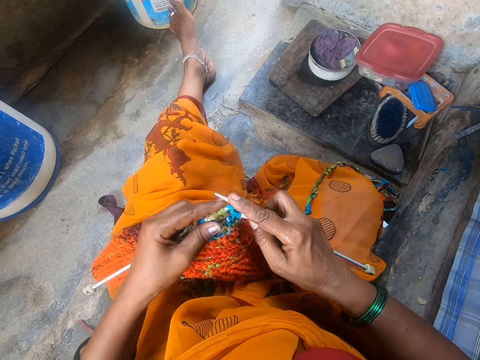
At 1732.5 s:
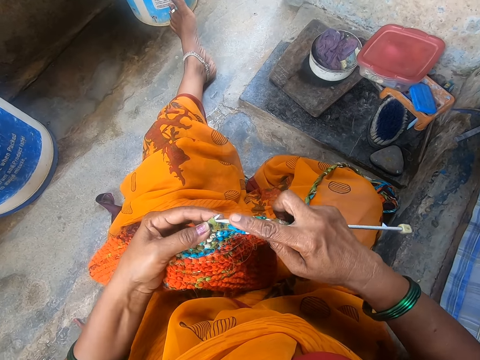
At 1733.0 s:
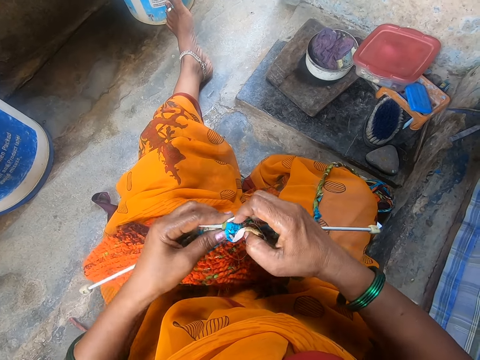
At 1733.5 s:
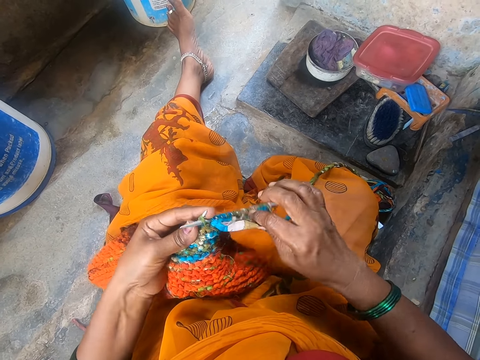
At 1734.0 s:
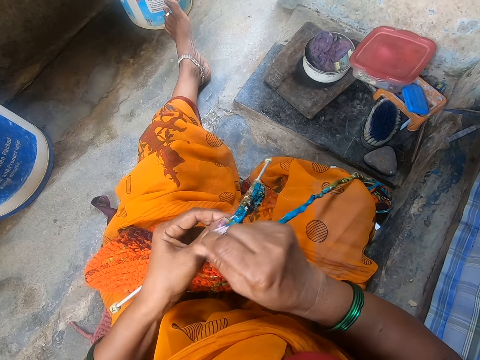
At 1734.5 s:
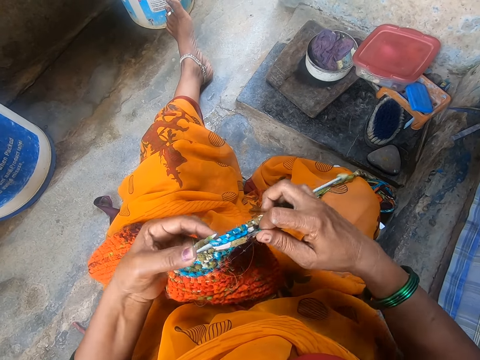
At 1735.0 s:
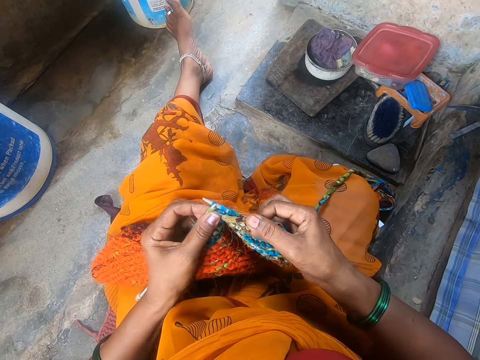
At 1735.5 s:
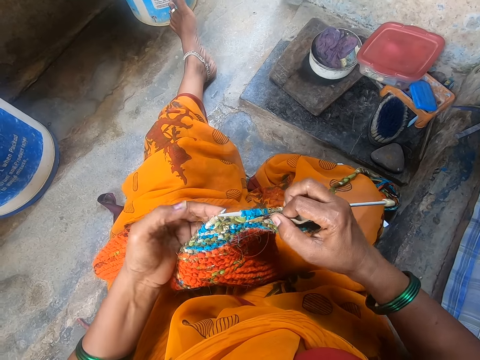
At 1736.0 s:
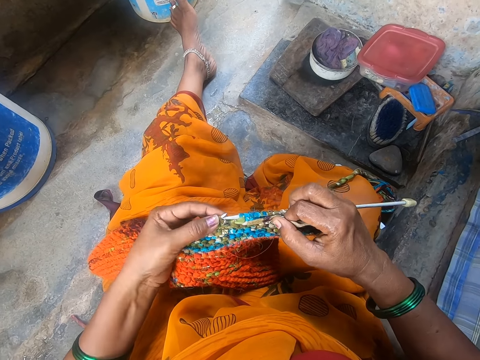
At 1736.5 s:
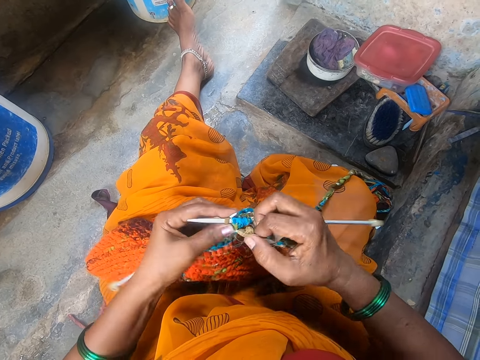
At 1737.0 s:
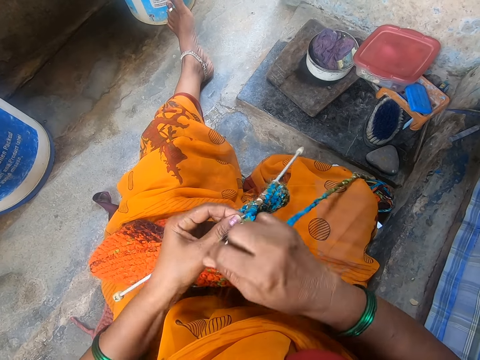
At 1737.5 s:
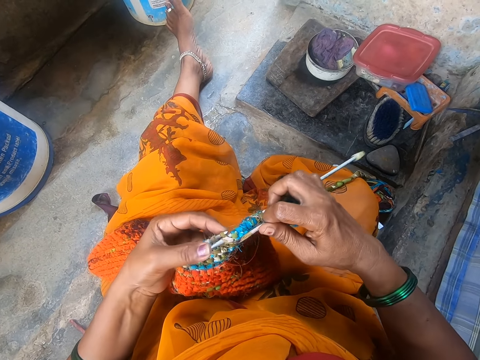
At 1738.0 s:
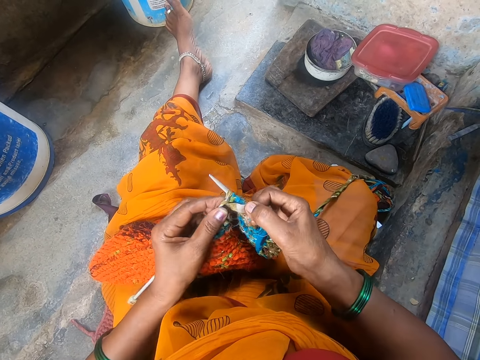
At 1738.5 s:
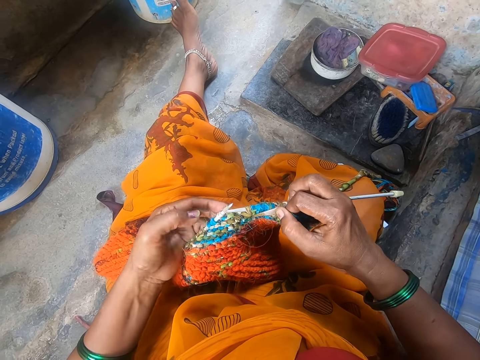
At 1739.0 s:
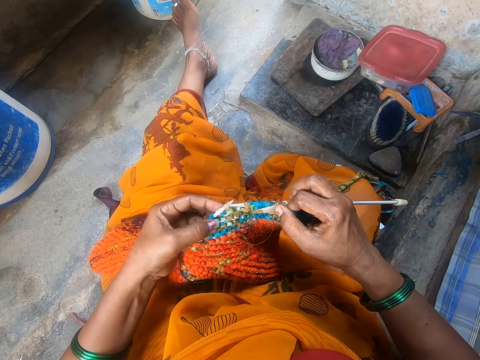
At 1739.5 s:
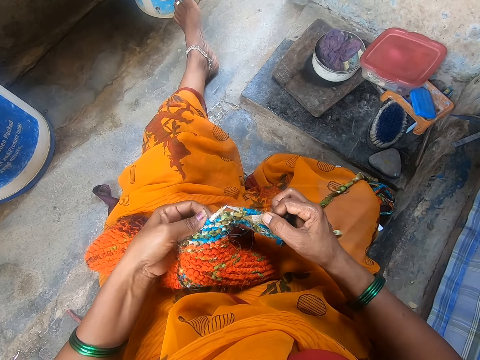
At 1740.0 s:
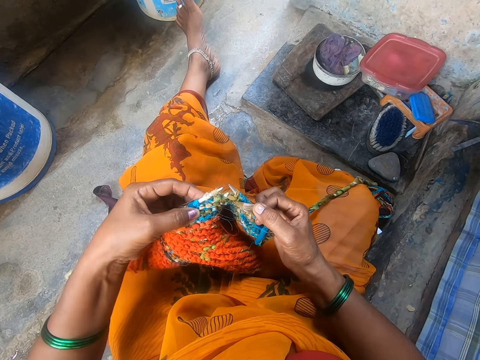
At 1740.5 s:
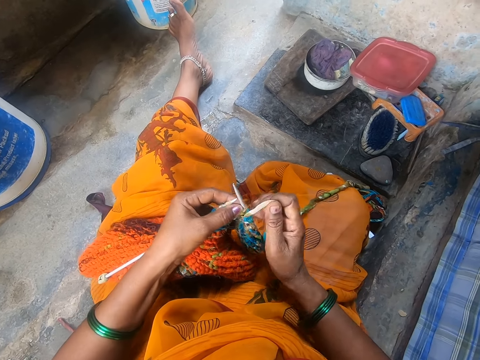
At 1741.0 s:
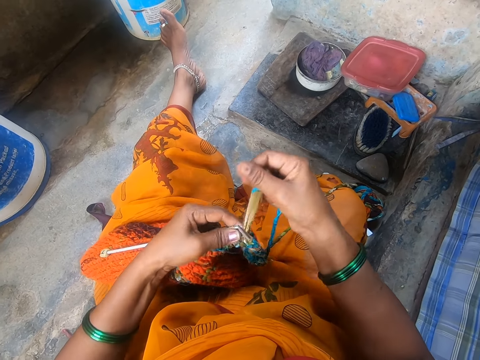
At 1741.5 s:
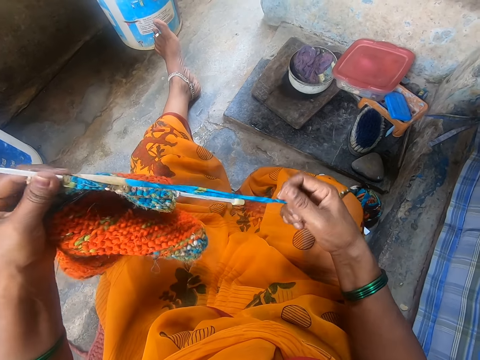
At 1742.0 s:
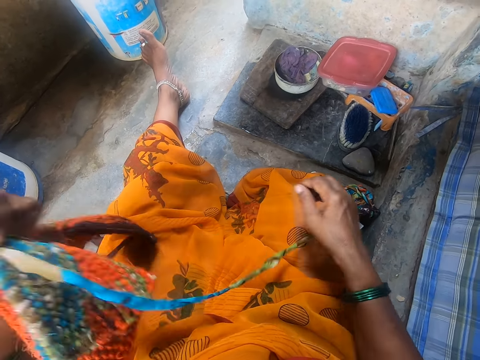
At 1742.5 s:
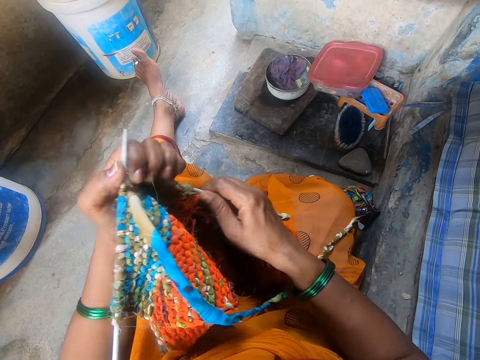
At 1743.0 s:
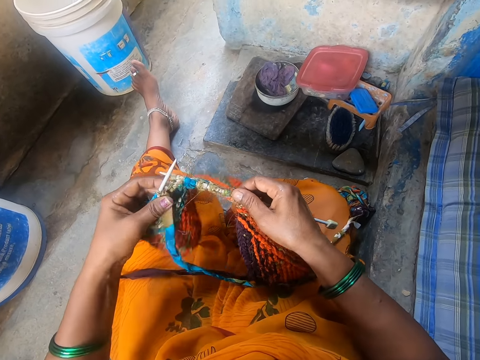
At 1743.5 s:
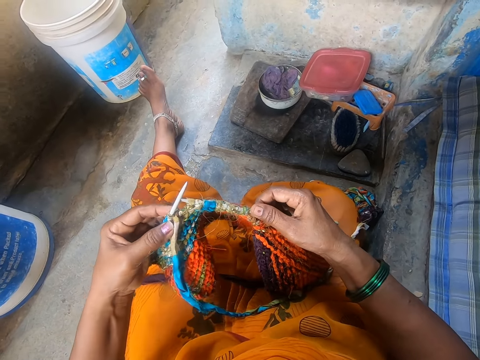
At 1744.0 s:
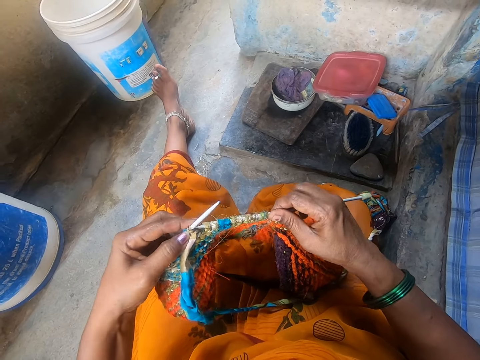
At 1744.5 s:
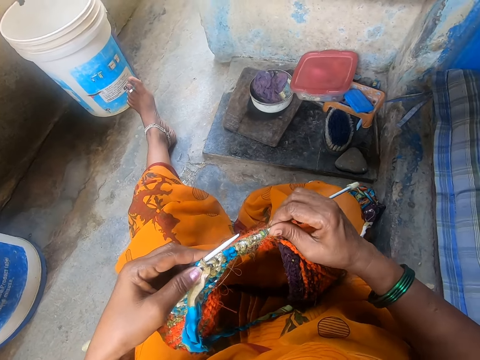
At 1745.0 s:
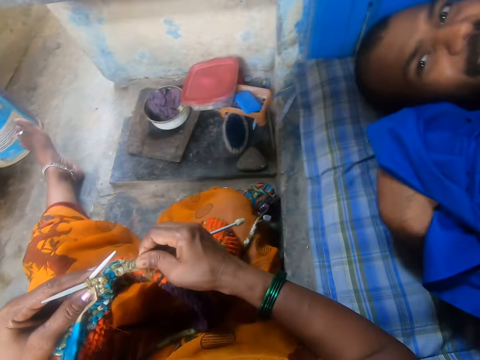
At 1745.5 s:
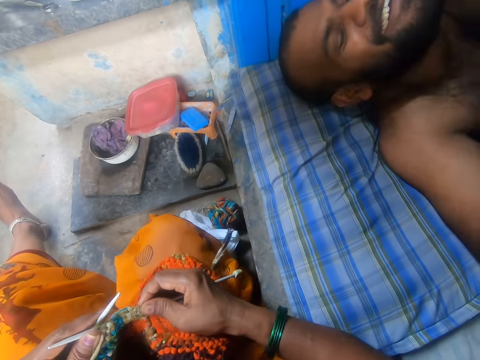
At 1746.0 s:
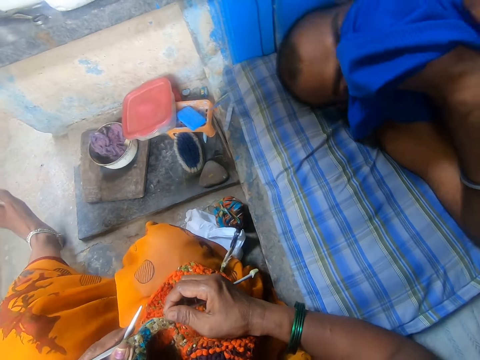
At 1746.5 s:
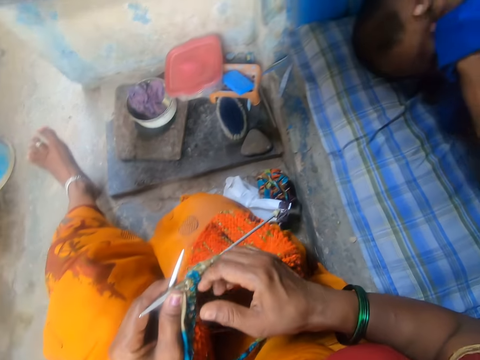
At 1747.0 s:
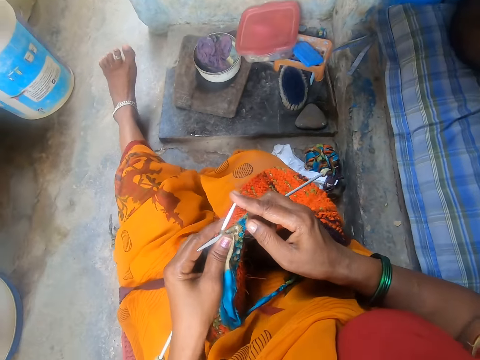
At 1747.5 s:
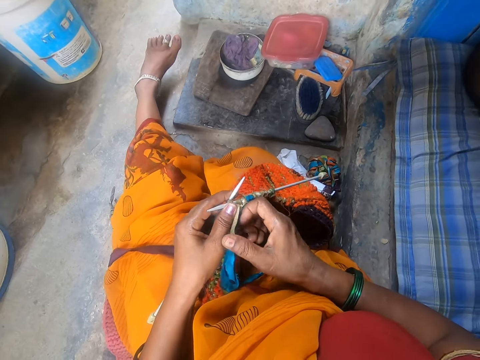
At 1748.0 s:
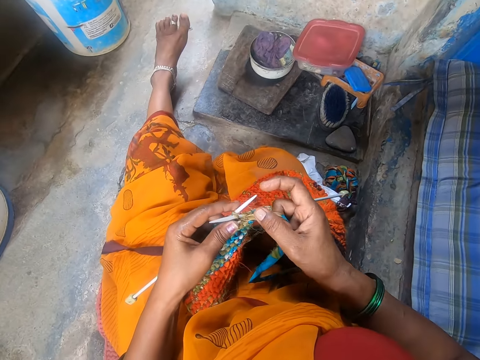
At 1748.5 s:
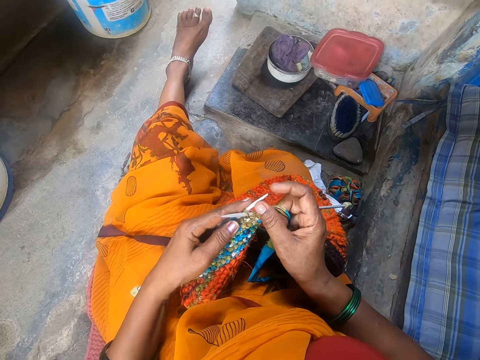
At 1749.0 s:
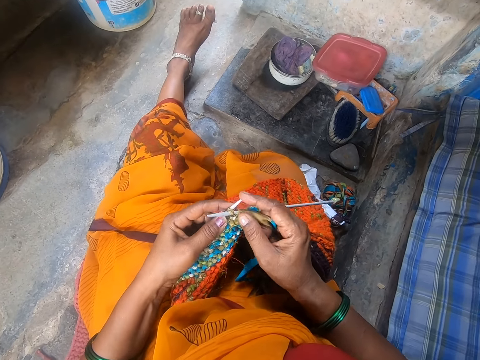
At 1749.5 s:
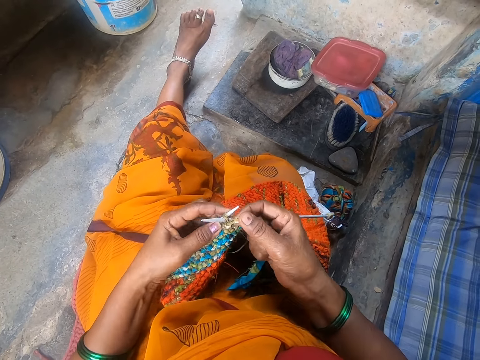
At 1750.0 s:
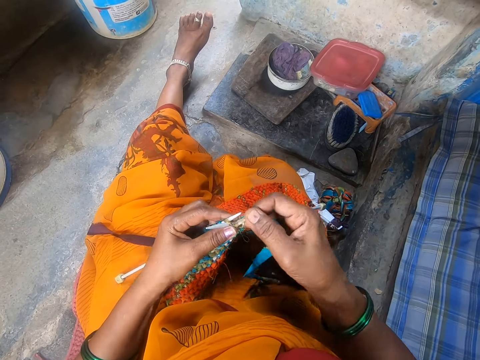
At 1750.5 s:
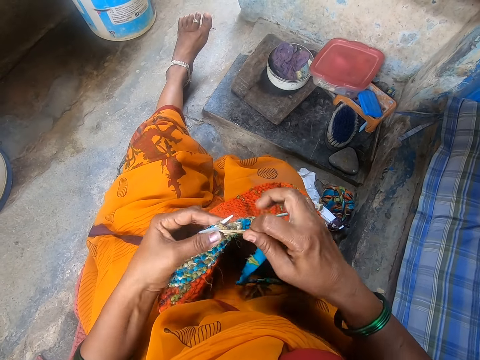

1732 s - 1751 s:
The camera wearer lifts the cloth up. They crochet the cloth. They pull the knitting wool. They straighten the cloth and move a hand up. They hold the crochet. They turn the fabric. They crochet the cloth. A person covers the face. The camera wearer moves a foot. They knit the fabric. They crochet the cloth.

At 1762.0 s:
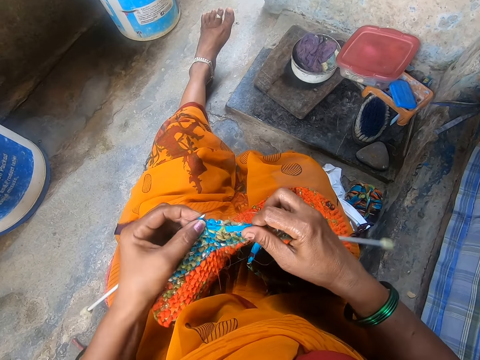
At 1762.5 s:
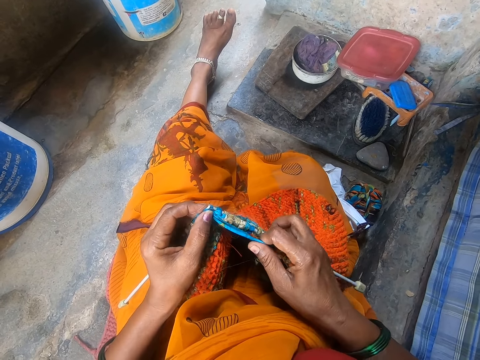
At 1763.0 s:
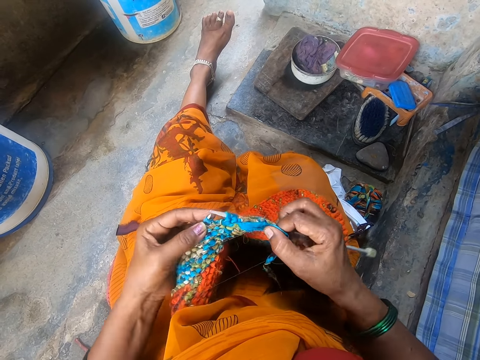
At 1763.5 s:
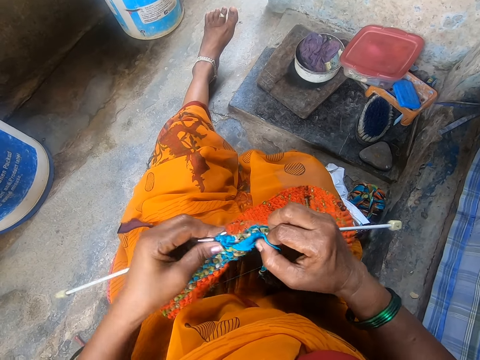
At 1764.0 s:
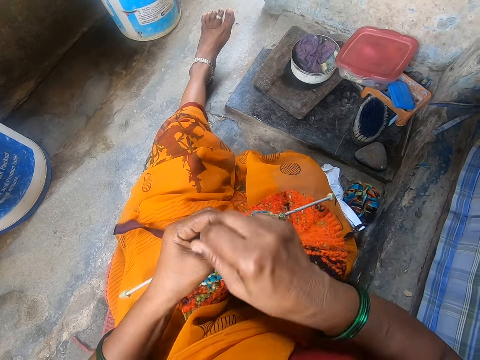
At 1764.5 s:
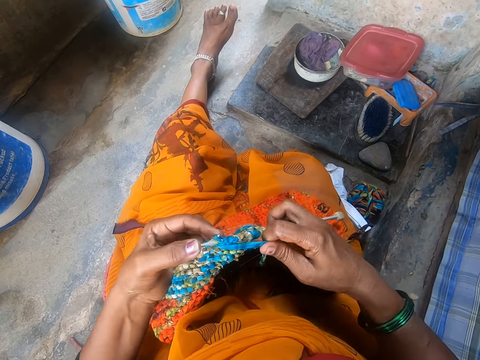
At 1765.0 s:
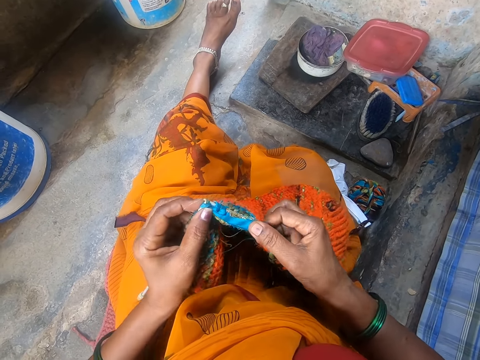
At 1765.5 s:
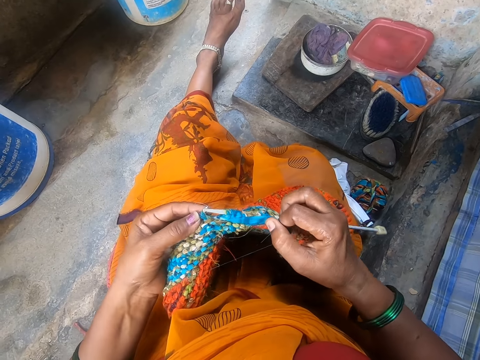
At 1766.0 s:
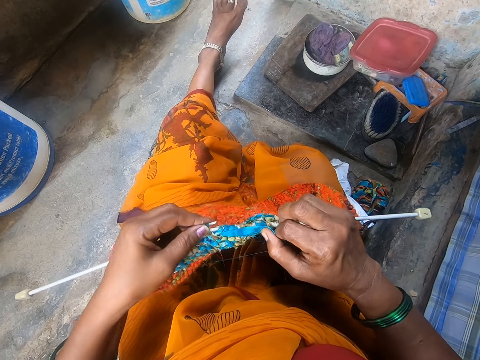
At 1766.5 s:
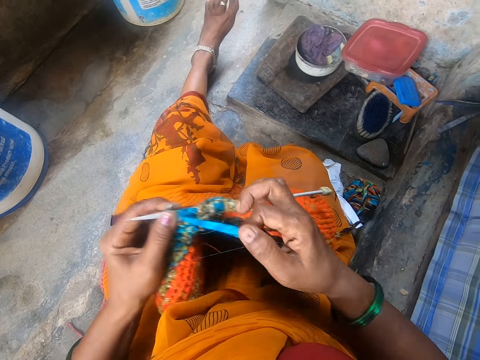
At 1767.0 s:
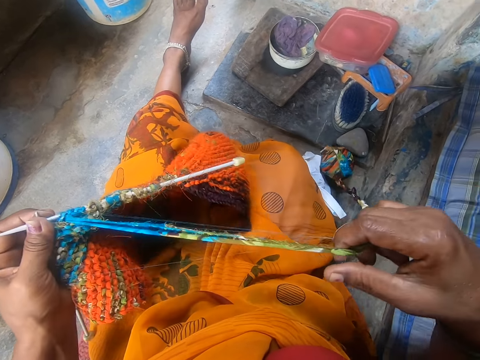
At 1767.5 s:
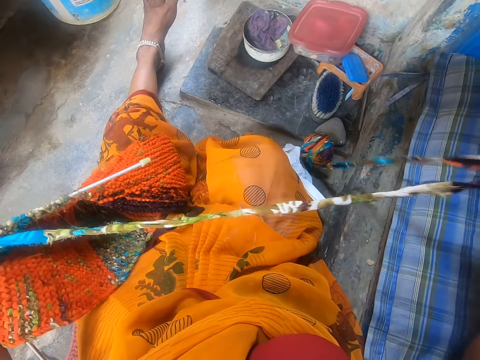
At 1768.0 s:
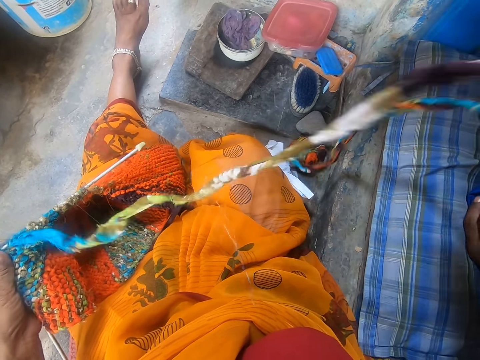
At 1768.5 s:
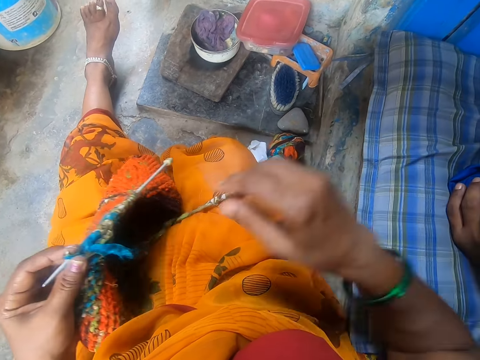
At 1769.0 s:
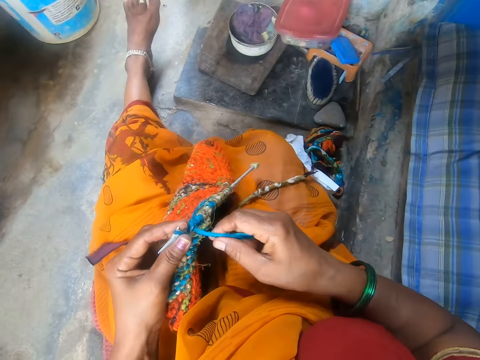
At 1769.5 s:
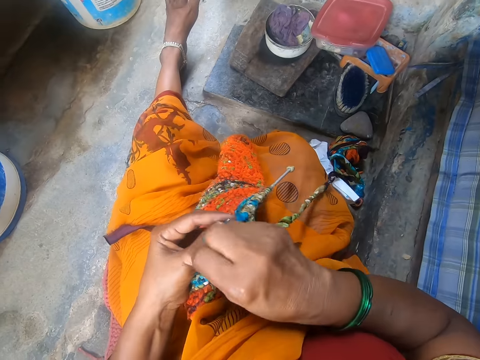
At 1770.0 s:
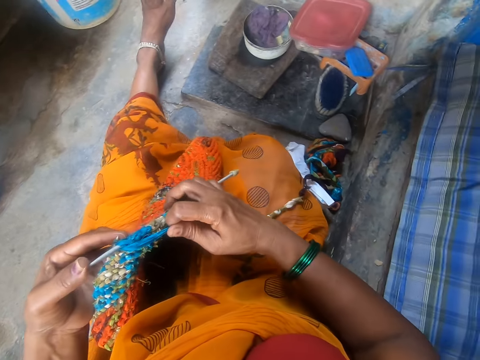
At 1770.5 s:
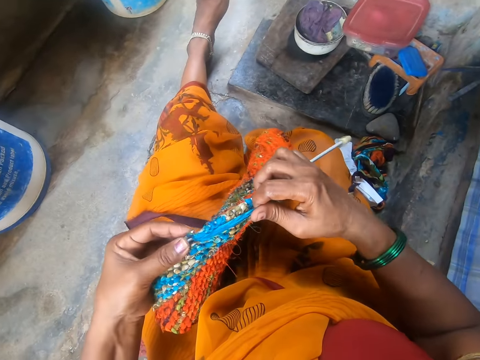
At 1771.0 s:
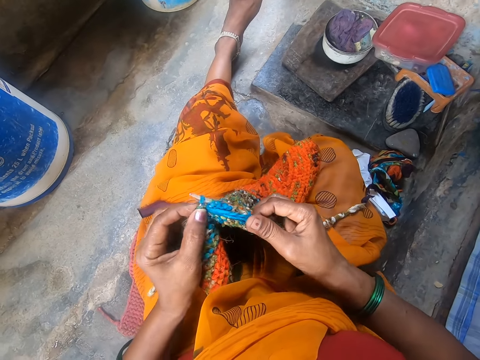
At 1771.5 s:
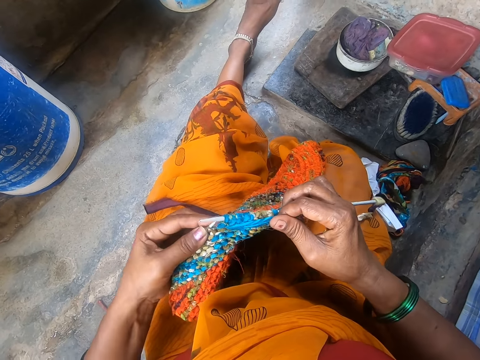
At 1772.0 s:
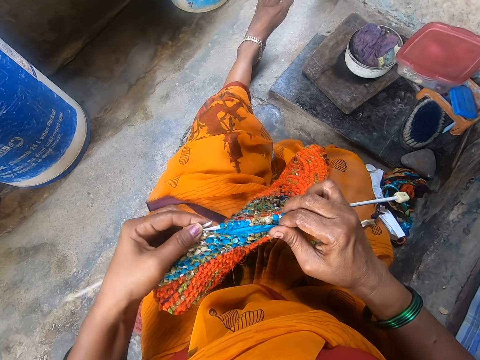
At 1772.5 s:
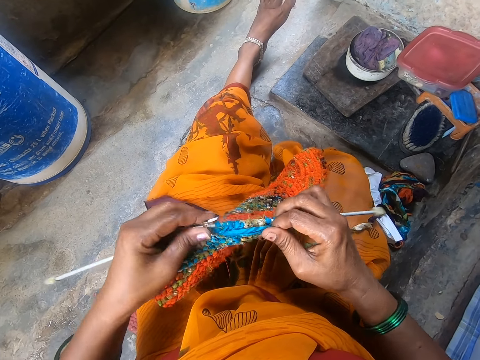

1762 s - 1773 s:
The camera wearer straightens the cloth. They drop the cloth. They pull the knitting wool. They move a hand. They hold the cloth. They knit the fabric. They crochet the cloth.
